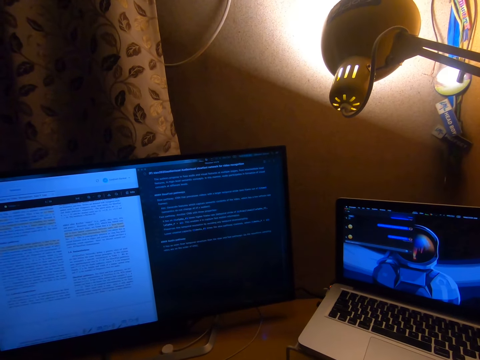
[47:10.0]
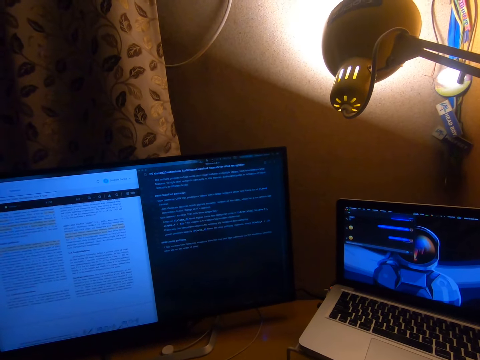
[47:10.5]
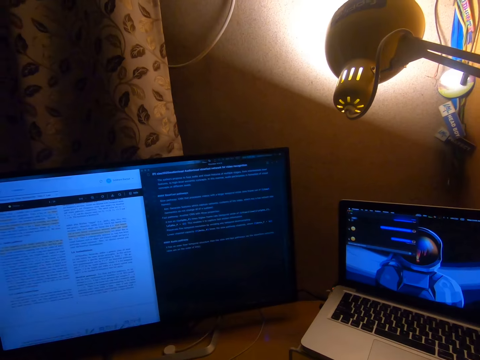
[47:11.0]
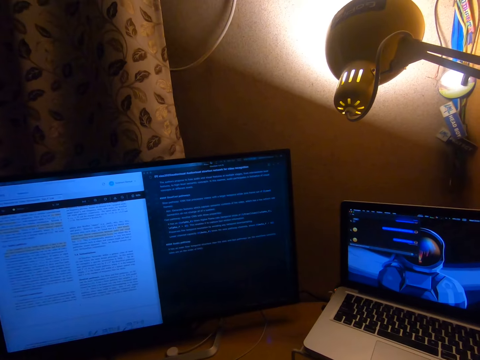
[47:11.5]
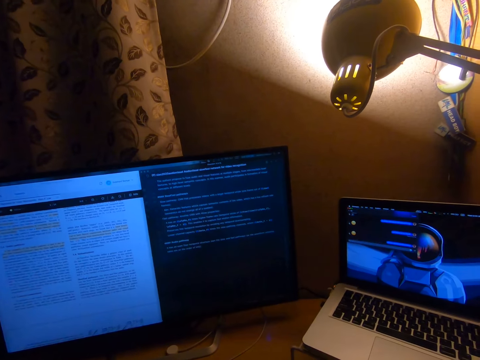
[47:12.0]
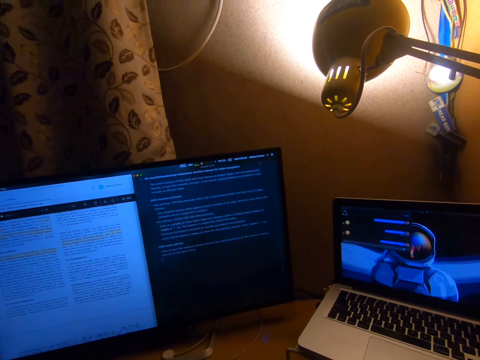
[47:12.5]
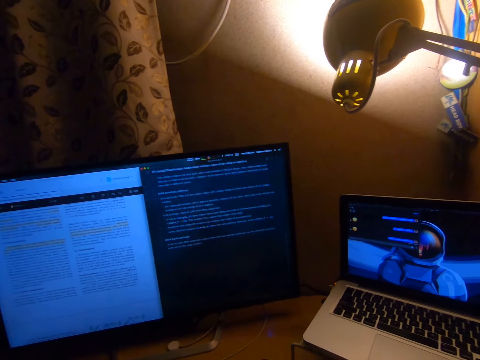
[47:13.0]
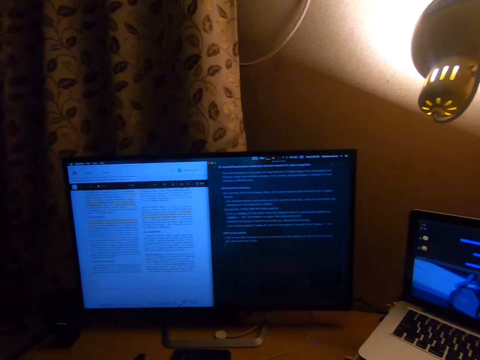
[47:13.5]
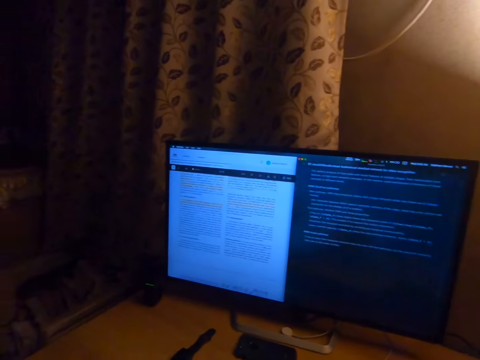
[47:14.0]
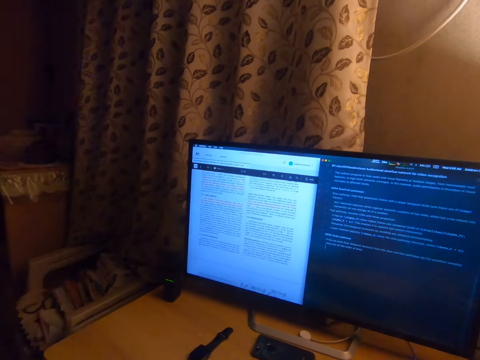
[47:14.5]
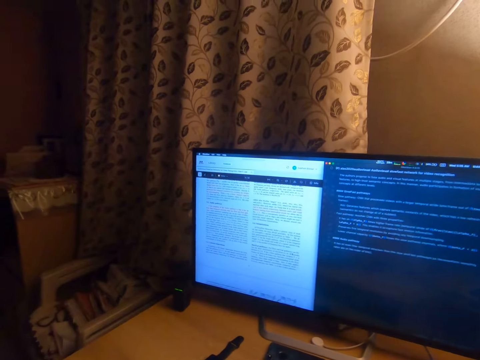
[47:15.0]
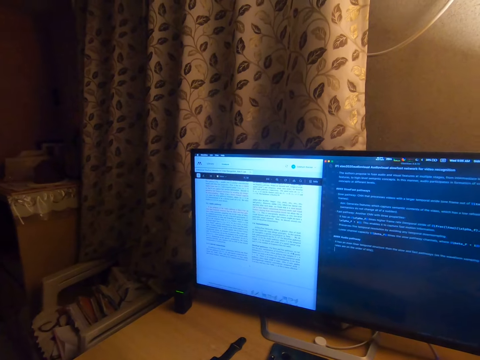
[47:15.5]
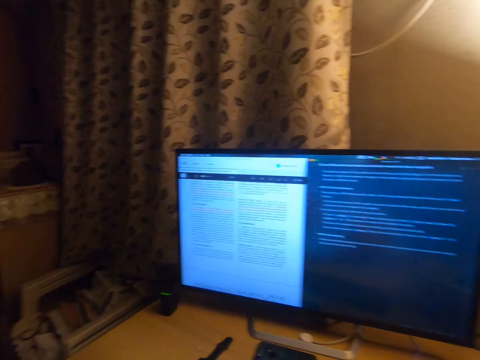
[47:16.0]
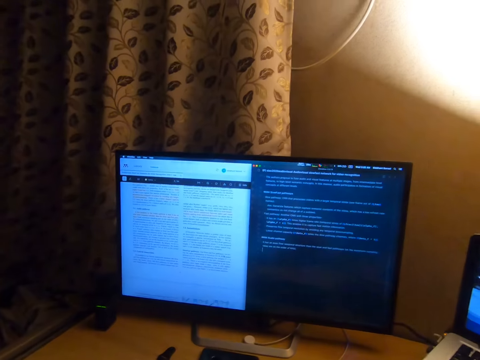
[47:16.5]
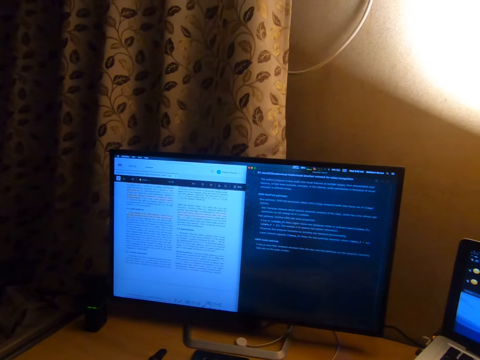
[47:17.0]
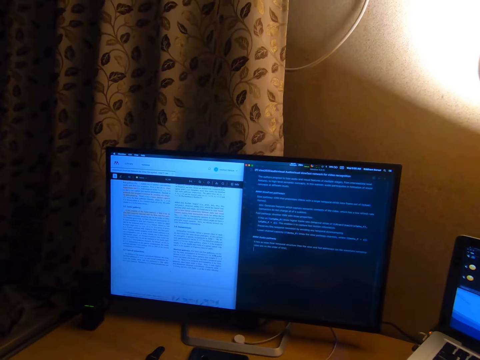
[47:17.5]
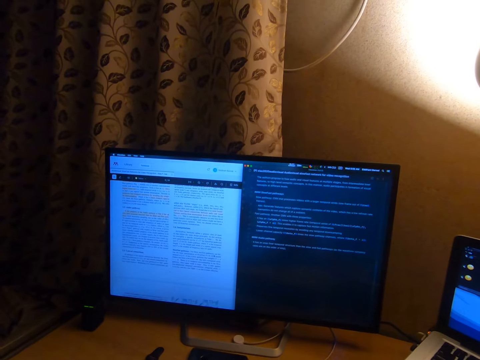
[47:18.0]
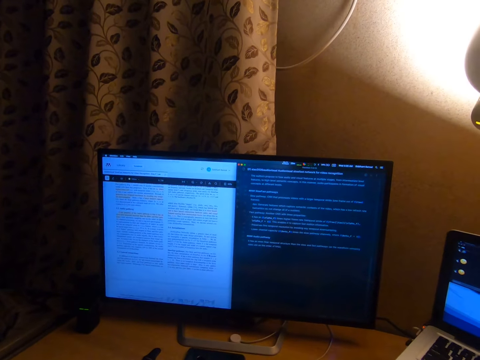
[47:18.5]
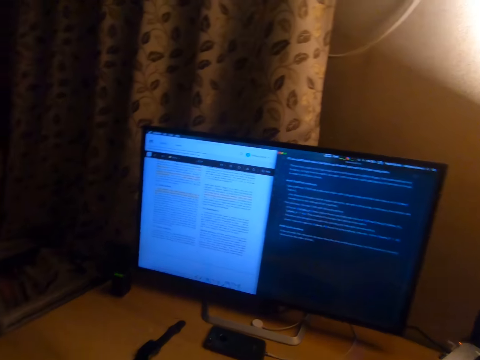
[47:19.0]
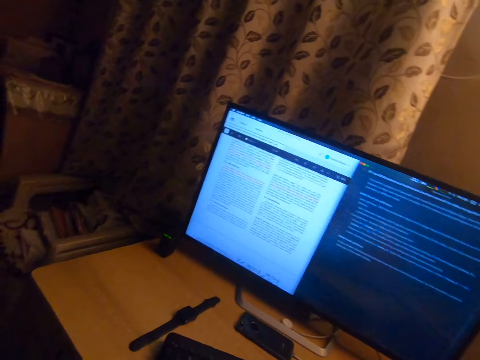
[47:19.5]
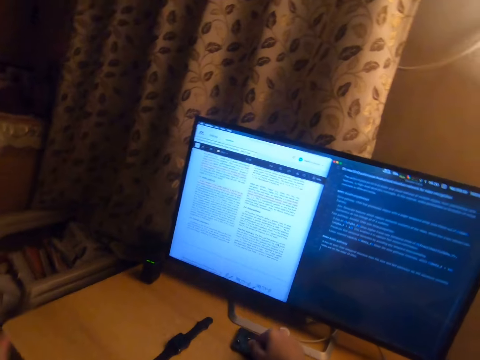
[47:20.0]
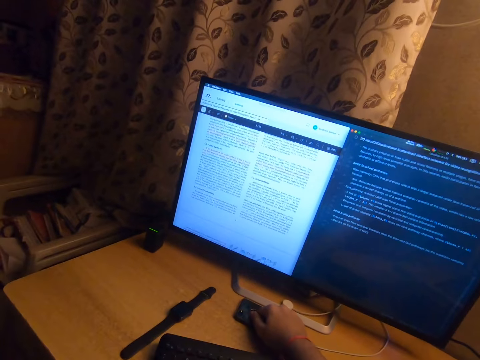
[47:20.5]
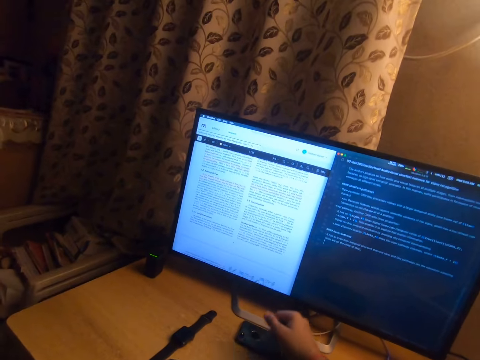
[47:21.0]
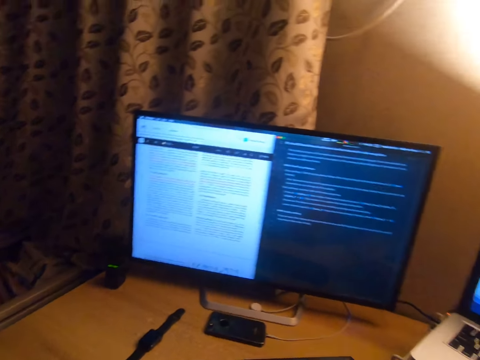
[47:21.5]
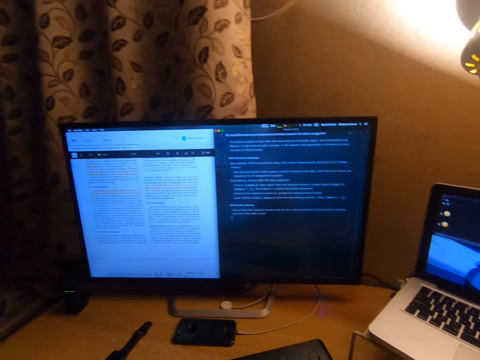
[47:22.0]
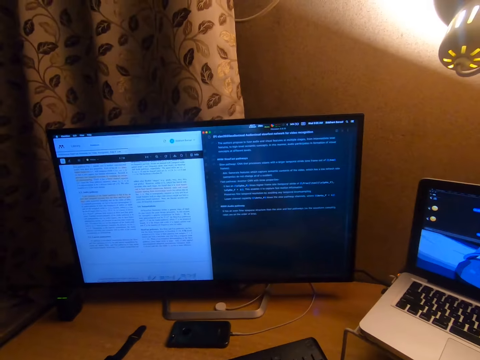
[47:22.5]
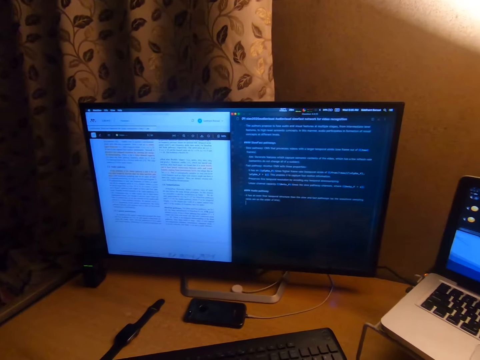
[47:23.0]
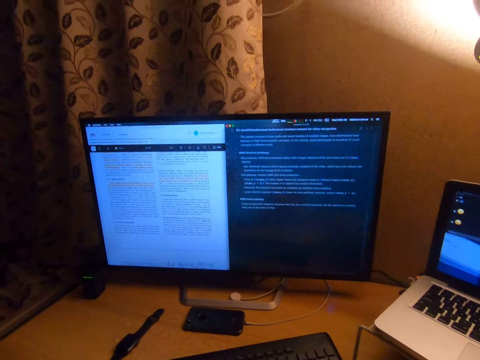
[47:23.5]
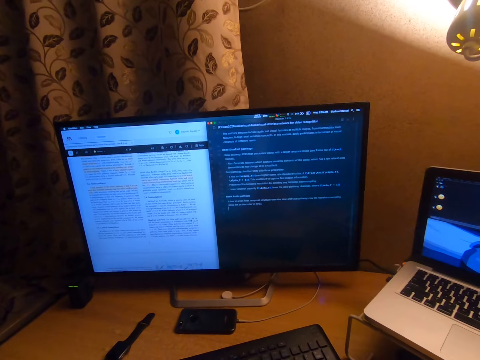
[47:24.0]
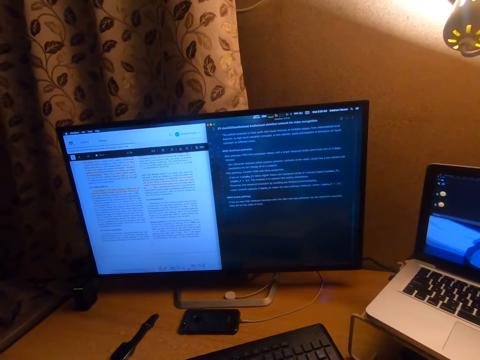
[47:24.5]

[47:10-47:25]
The camera wearer turns the head left. He stares at the television. He turns the head left and swings the hand. He places his hand on a mobile phone. He swings the hand and touches something. He operates the desktop computer. He stares at the television.

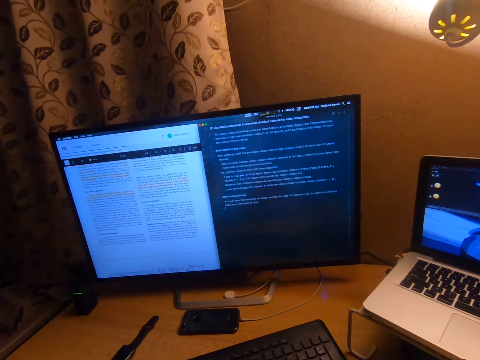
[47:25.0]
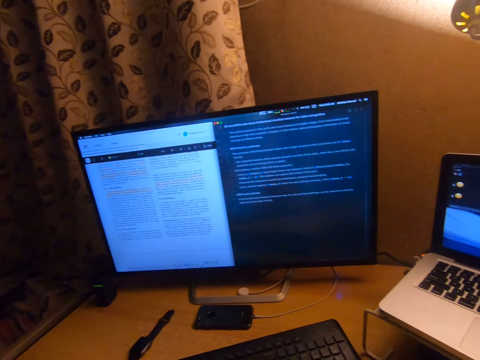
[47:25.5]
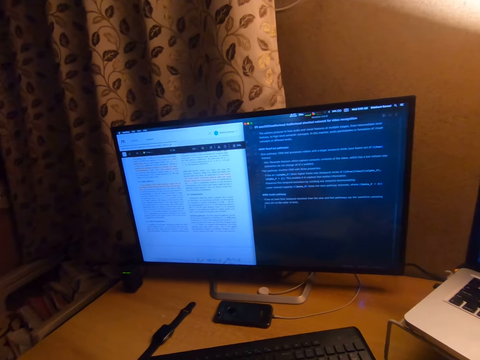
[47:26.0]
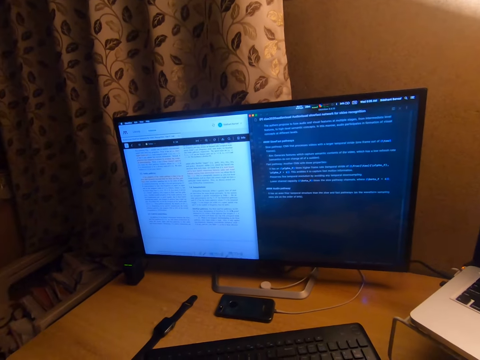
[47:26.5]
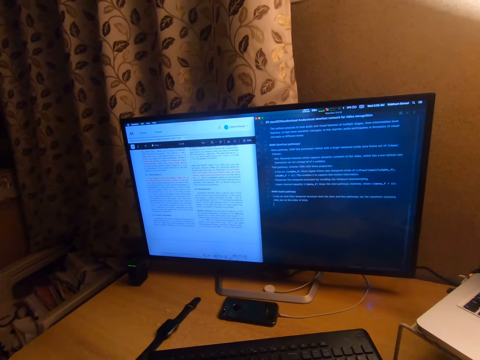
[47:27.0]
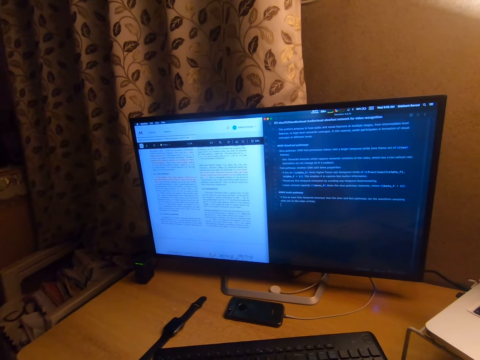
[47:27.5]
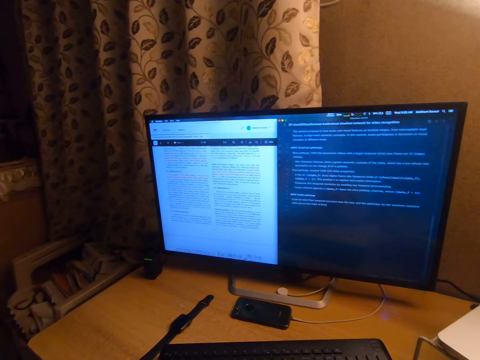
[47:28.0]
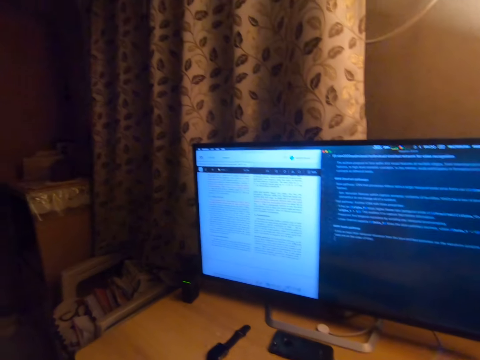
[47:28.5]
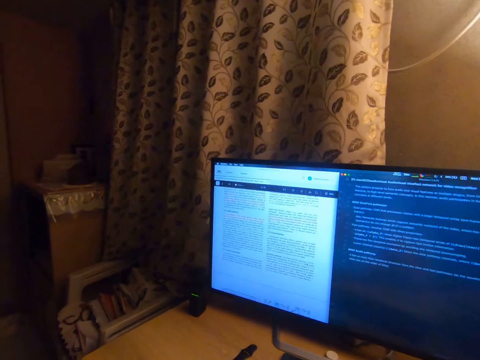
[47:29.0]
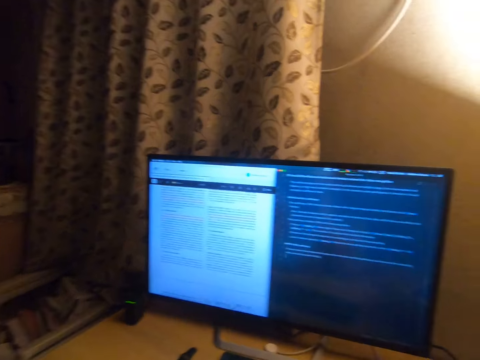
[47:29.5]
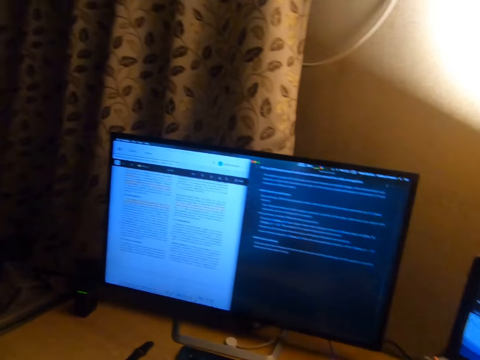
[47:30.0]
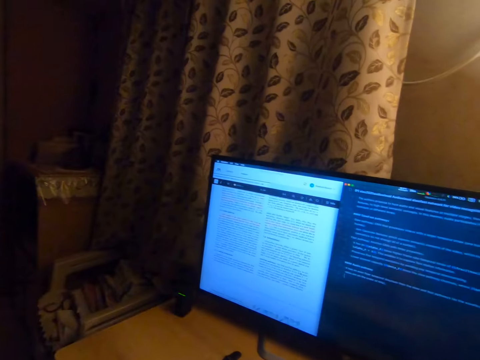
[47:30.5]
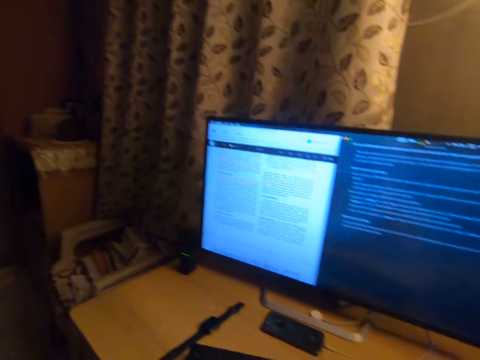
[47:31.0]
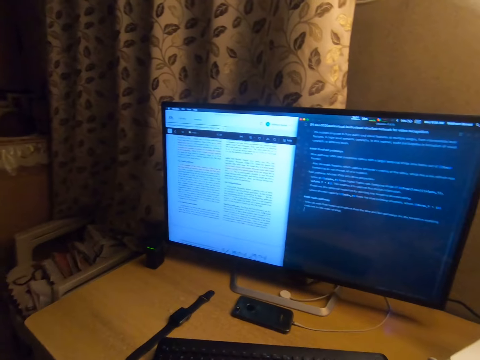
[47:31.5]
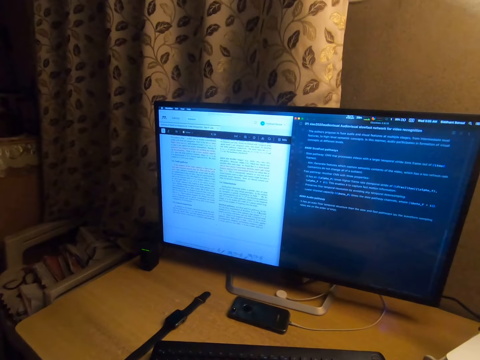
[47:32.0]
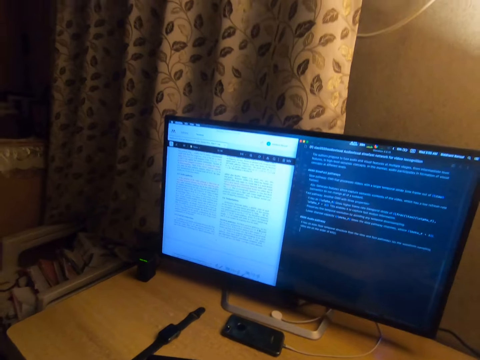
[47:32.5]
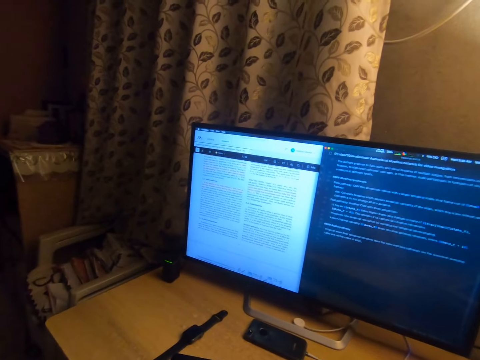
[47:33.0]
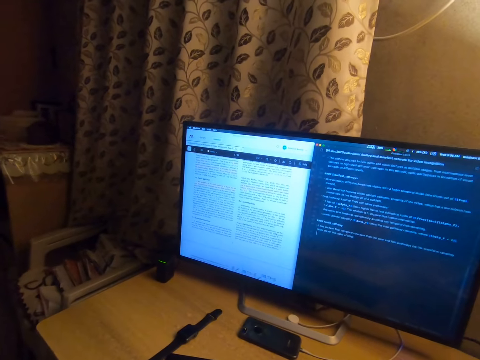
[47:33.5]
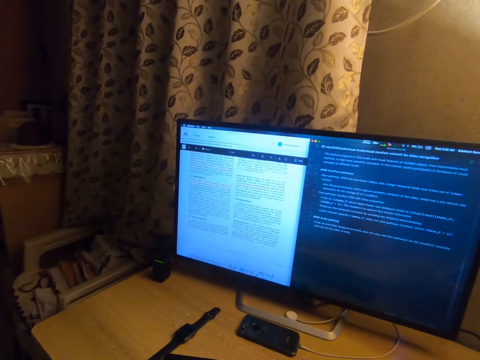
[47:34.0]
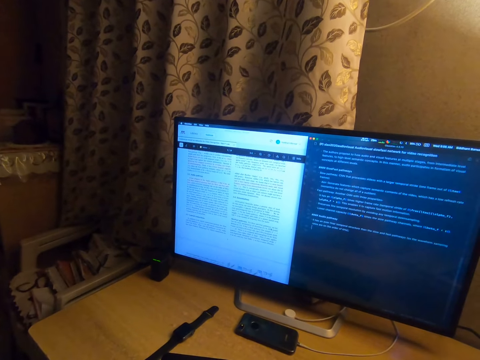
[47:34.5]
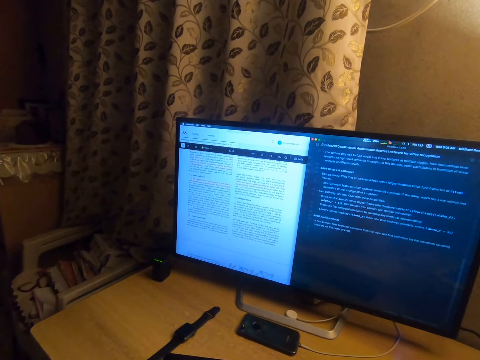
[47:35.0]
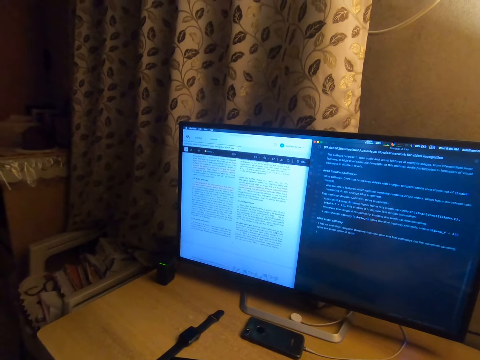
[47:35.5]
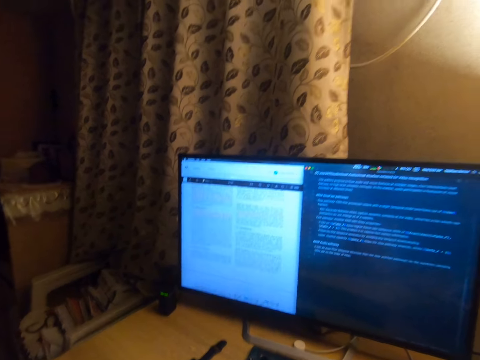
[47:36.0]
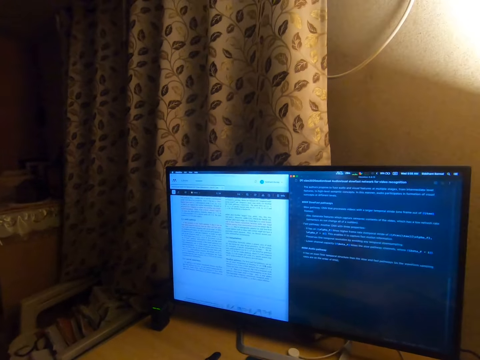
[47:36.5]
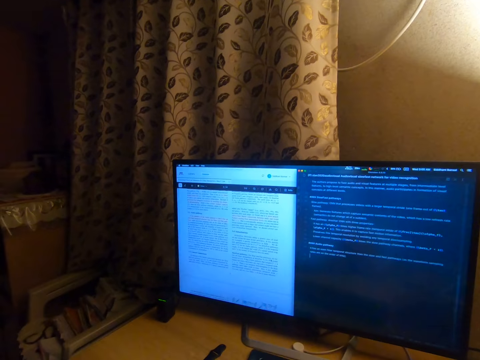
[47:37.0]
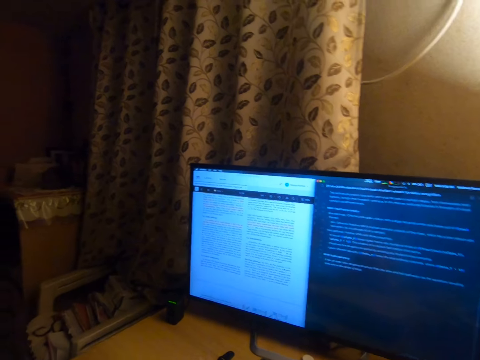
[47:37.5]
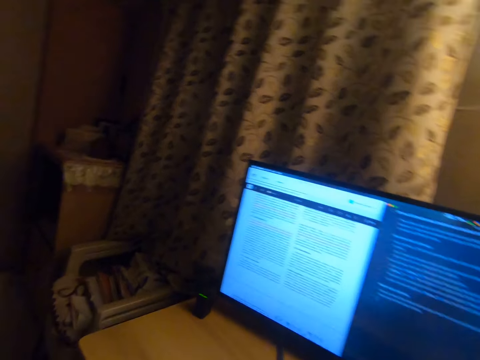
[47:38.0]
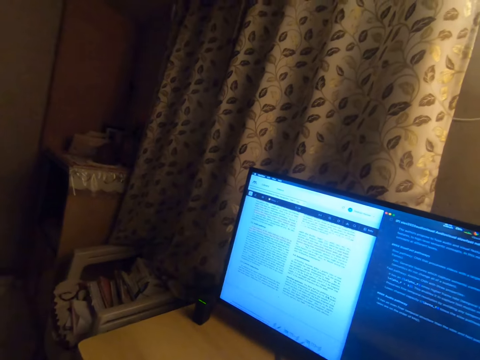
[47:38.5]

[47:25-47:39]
The camera wearer turns the head left. They stare at the television. They turn the head left. They stare at the window. They turn the head left. They turn the head right. They turn the head left. They stare at the television. They turn the head left.
